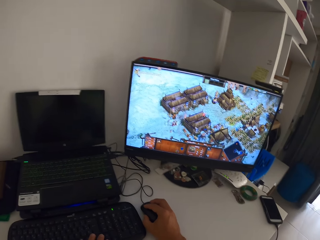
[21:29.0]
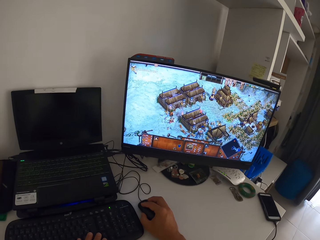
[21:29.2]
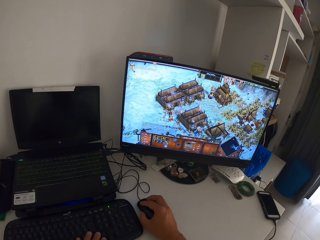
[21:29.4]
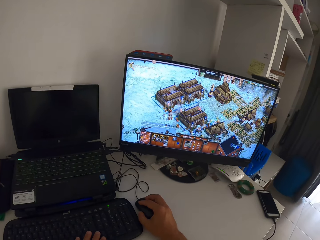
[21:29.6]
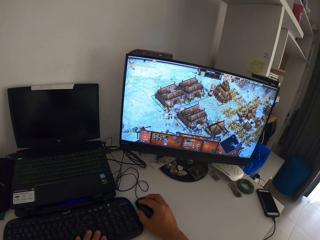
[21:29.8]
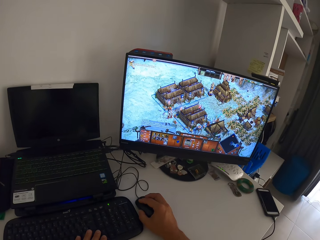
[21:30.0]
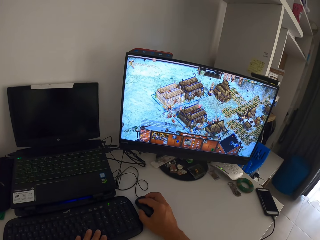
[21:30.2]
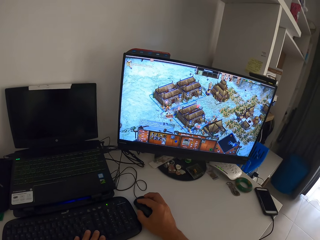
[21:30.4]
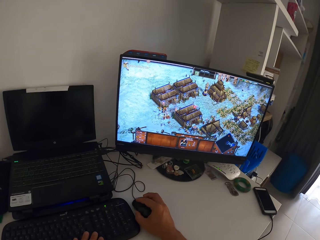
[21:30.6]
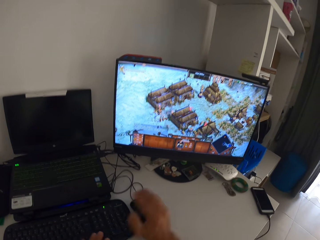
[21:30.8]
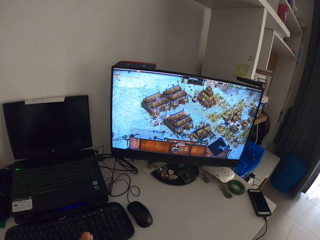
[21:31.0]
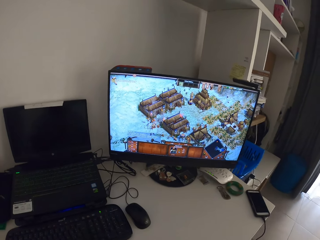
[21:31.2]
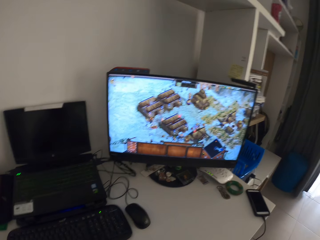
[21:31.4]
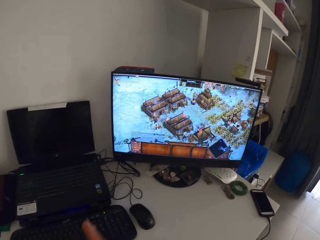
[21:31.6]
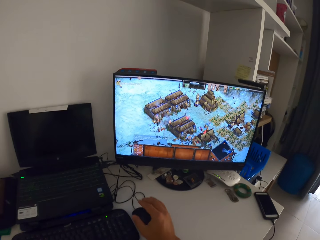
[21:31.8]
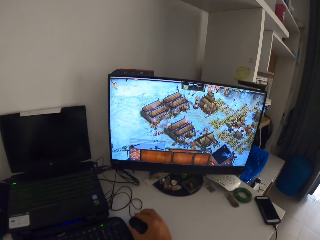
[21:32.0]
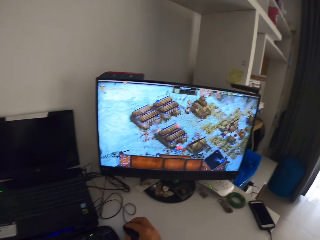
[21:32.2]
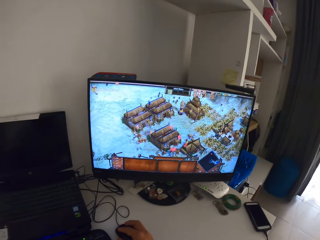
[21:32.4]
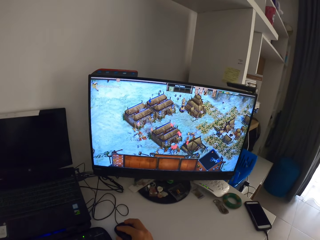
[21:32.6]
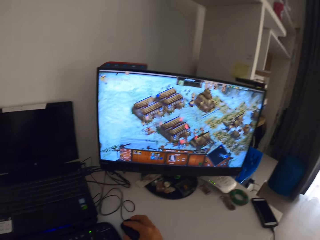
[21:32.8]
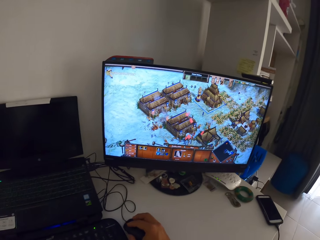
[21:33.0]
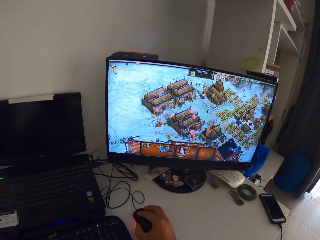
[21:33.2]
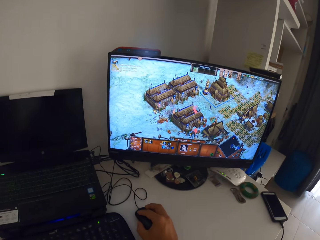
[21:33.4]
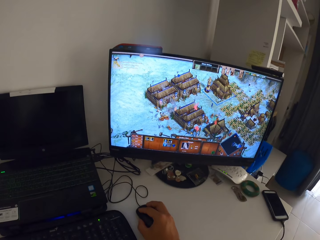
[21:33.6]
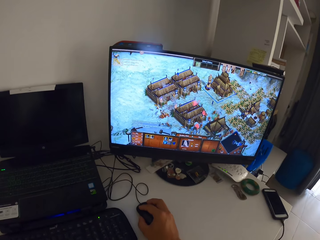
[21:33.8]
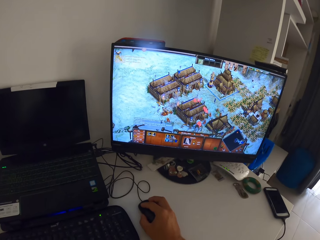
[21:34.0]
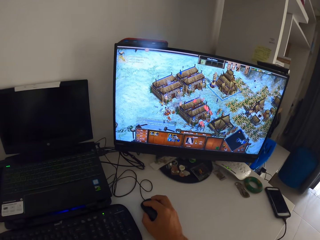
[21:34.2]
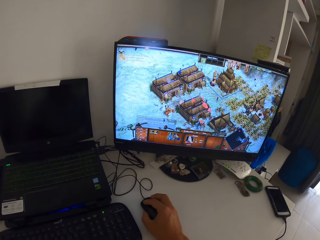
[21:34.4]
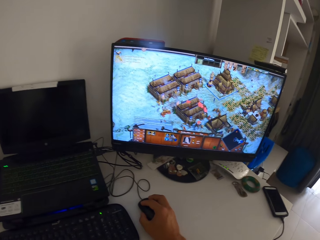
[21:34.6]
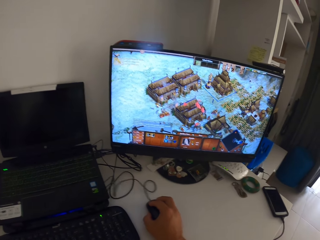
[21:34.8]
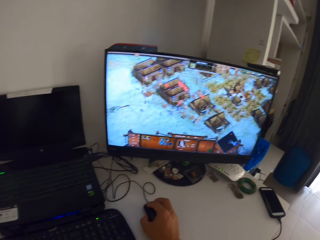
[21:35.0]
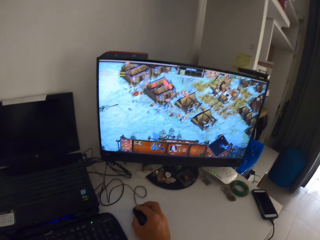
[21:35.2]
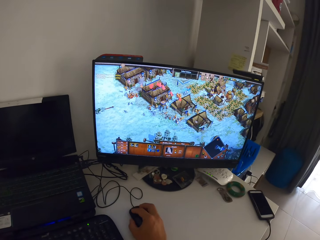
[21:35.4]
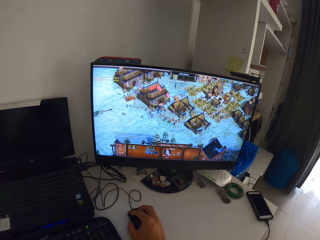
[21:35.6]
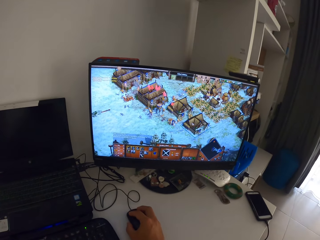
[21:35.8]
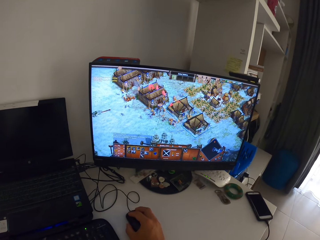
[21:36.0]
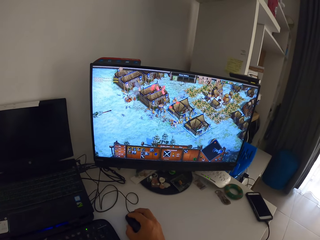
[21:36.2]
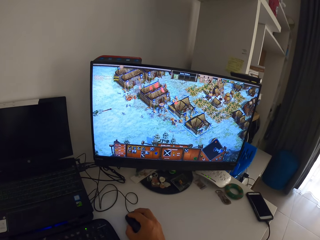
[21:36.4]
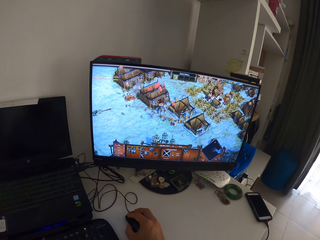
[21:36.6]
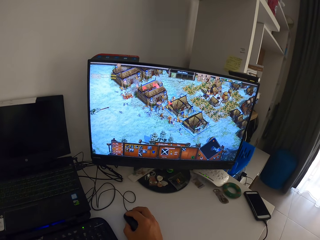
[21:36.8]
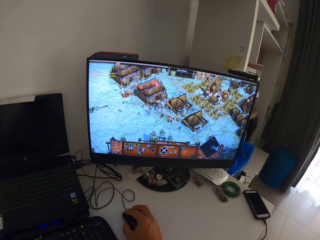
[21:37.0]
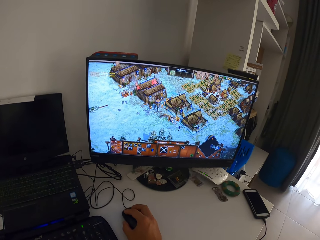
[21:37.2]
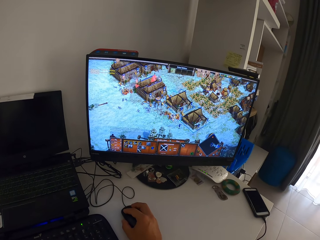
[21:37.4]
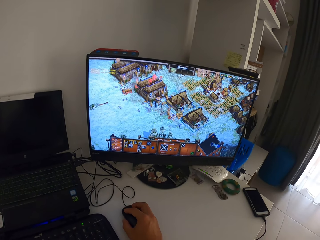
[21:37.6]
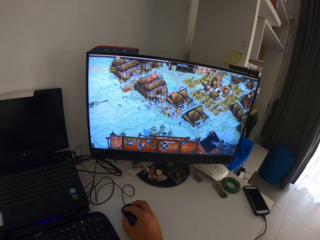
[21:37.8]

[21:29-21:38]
The camera wearer rubs his left hand with his right hand. He clicks on the computer mouse with his right hand. He plays the computer game on the monitor with the computer mouse in his right hand and the keyboard.

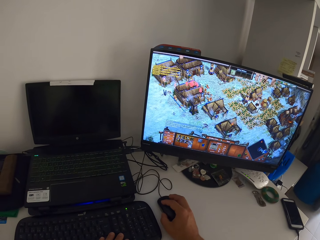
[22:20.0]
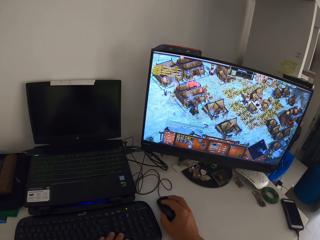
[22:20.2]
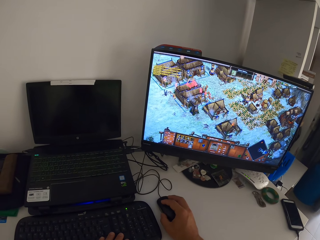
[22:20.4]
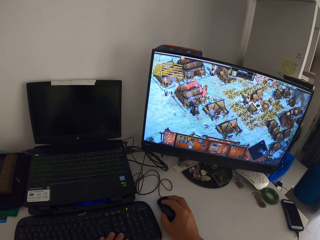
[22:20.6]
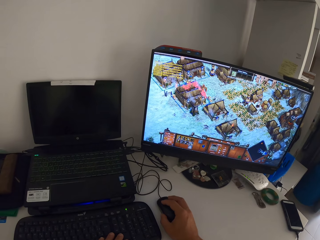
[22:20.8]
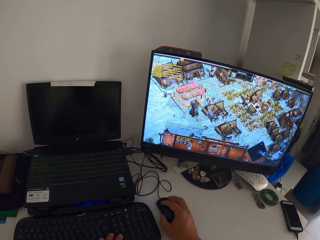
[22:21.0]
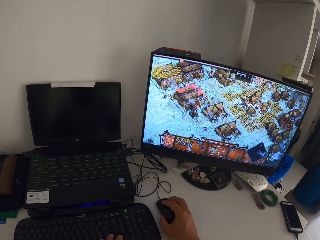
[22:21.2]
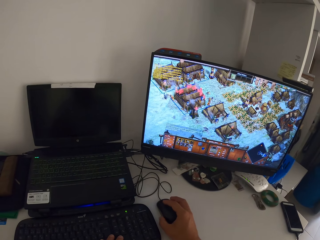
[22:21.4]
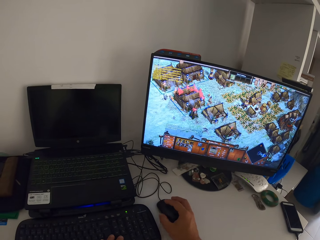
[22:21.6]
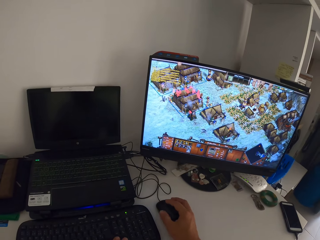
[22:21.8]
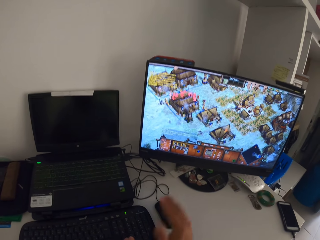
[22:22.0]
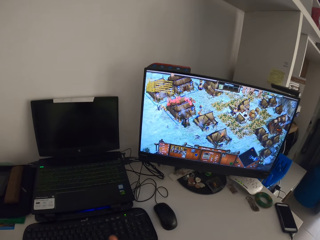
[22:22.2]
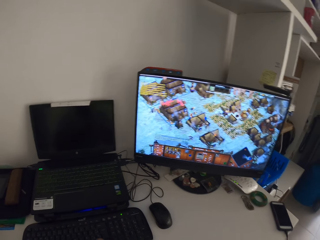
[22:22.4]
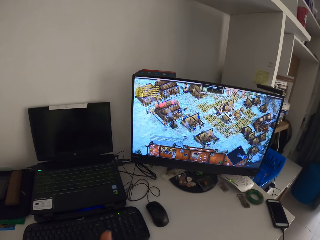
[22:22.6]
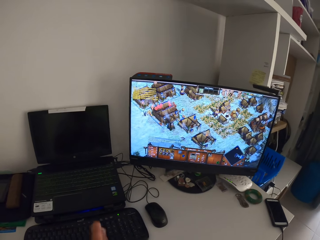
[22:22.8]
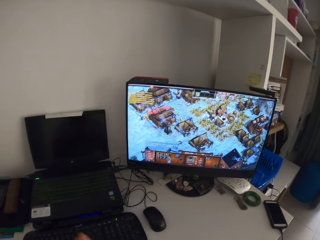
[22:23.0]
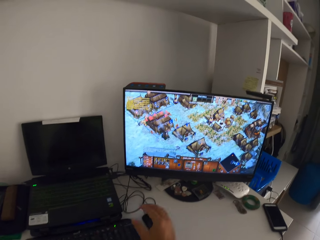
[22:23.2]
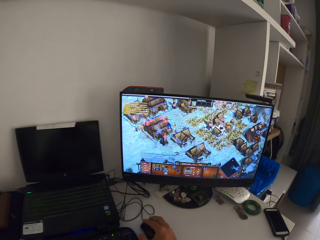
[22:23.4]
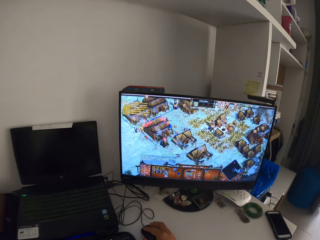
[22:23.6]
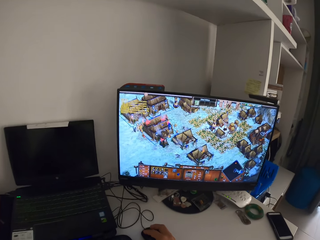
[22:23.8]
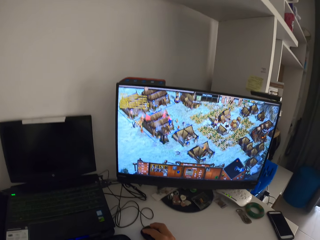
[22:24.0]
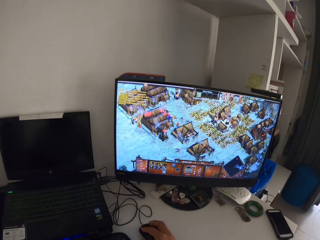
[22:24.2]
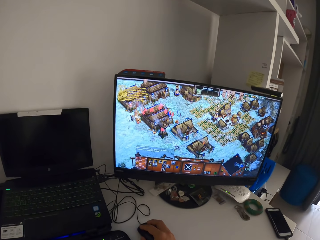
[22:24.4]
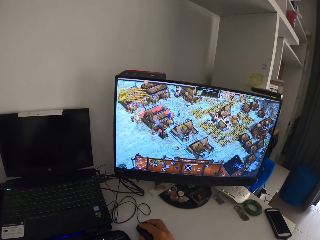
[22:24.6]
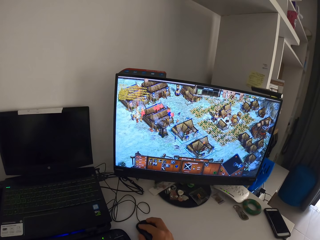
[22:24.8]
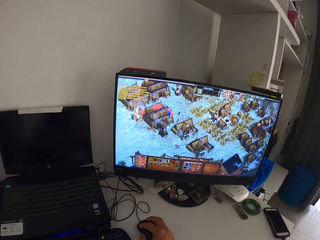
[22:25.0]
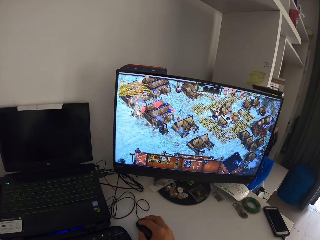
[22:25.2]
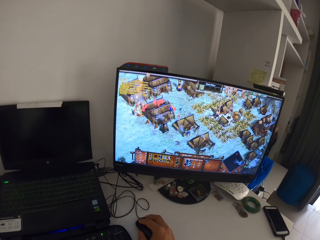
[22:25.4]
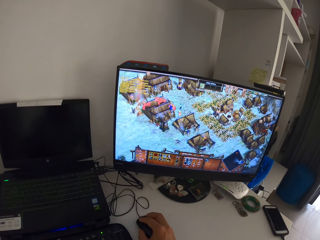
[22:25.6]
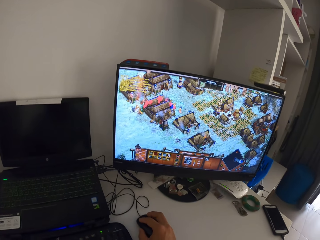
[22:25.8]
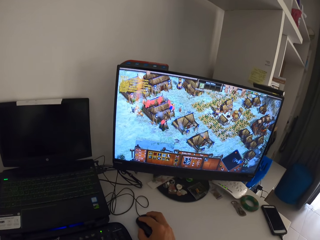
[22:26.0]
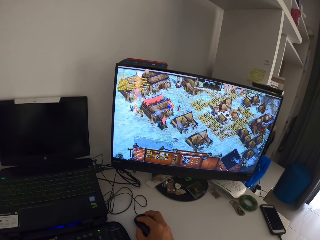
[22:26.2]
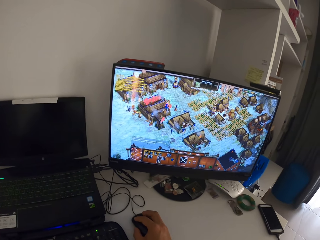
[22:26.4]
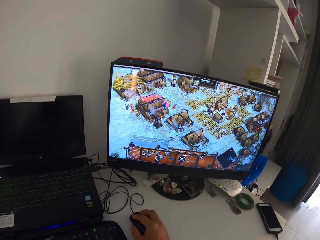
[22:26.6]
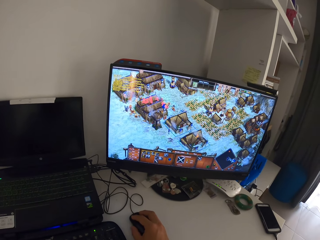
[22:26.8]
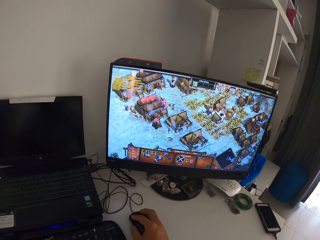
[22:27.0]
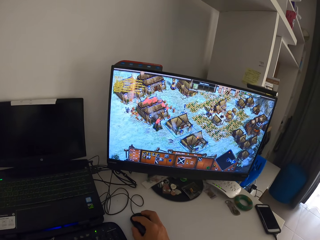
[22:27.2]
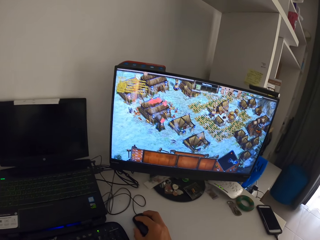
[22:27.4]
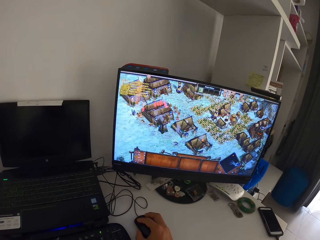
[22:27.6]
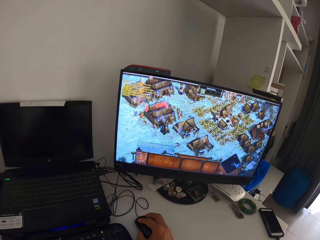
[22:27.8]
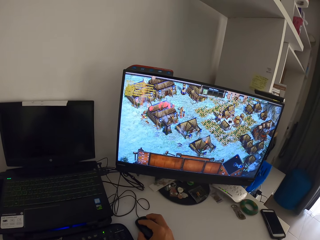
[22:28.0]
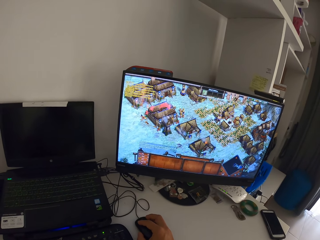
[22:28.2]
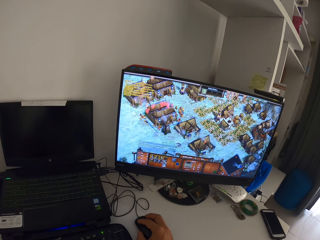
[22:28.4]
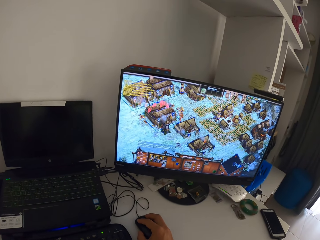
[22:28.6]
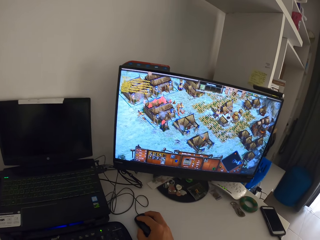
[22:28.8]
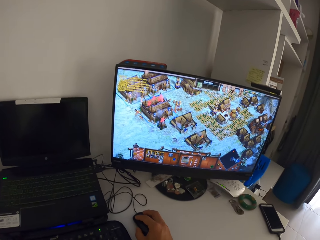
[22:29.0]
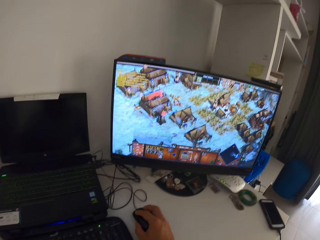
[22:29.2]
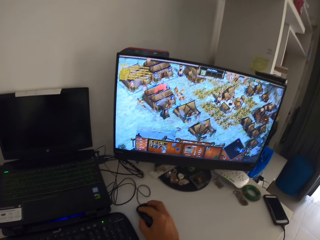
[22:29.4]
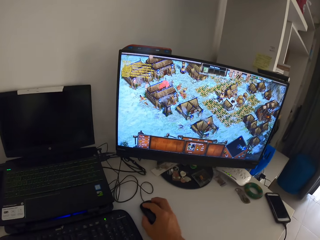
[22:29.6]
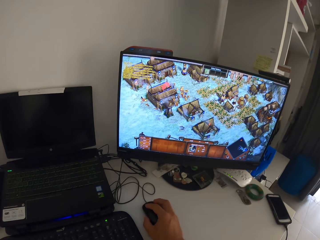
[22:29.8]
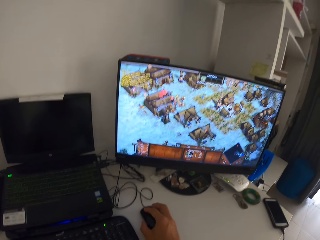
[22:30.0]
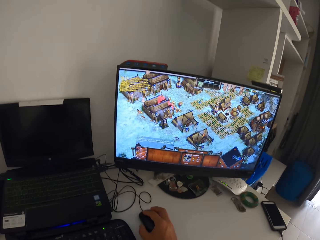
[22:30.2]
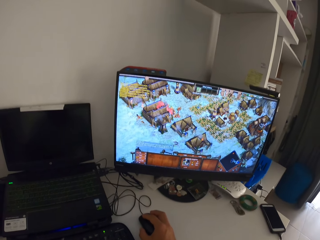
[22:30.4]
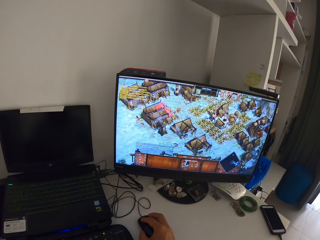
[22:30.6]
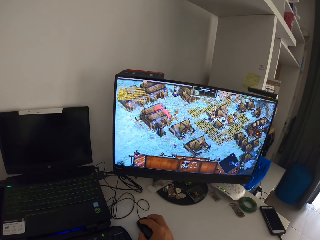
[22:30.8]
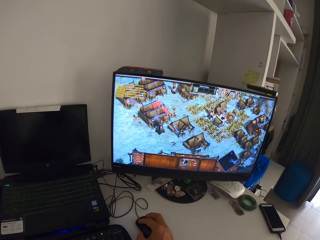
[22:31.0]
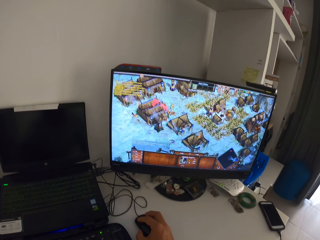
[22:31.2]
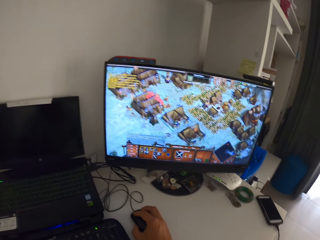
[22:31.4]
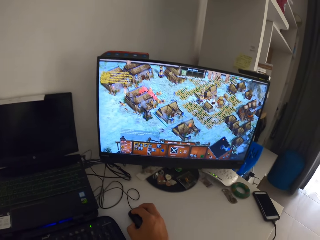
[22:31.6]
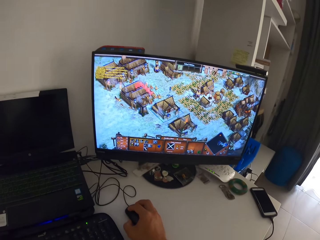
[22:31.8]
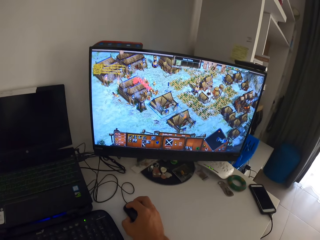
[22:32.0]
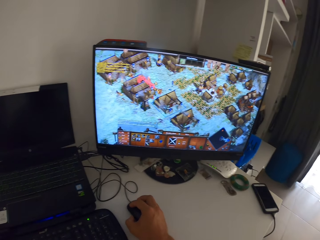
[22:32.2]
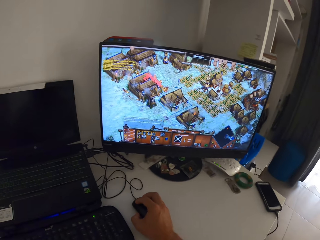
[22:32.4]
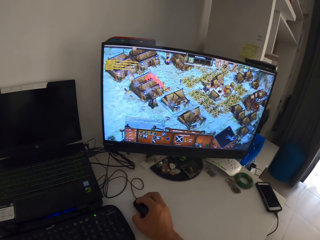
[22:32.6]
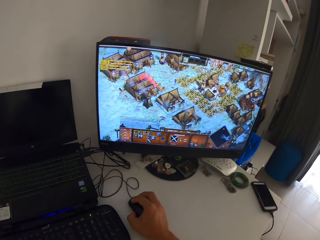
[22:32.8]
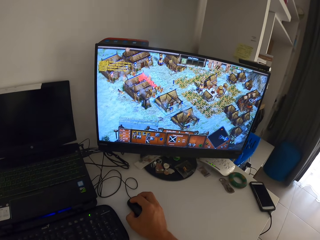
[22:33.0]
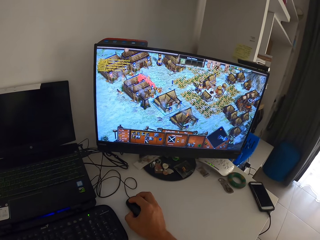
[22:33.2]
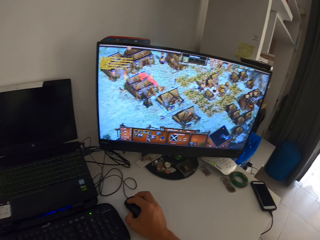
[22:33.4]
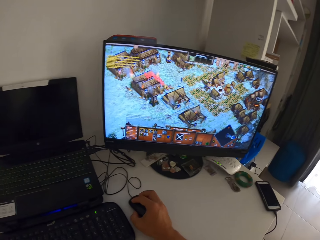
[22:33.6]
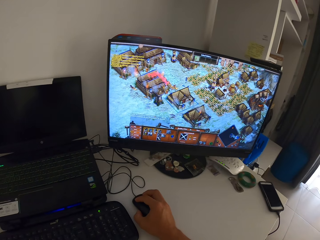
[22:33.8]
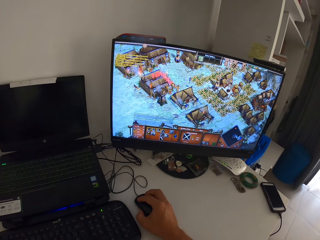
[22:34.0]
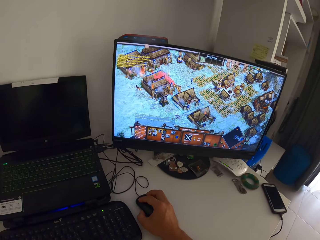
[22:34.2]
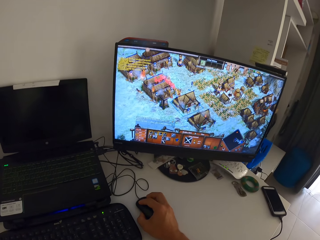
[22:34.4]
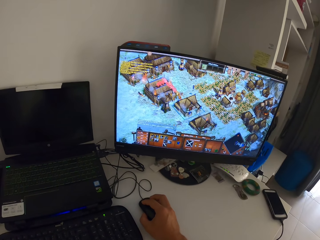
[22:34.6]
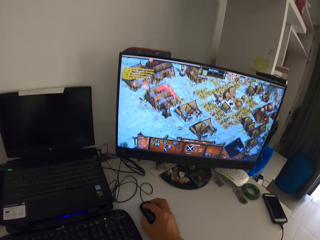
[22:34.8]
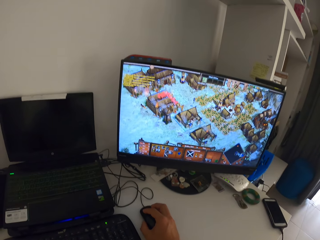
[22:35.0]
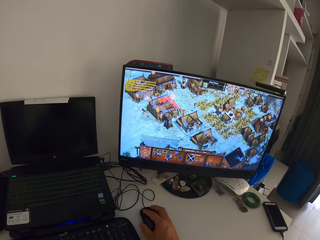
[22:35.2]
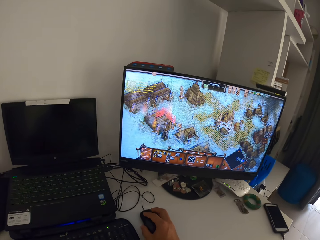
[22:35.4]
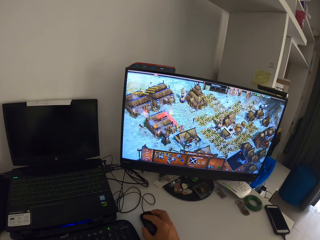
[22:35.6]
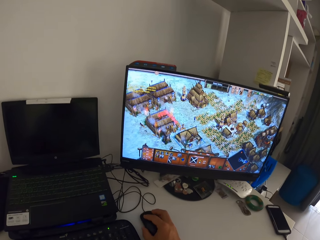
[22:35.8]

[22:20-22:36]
The camera wearer rubs both of his hands together. He clicks on the computer mouse with his right hand. He plays the computer game on the monitor with the computer mouse in his right hand and the keyboard.
